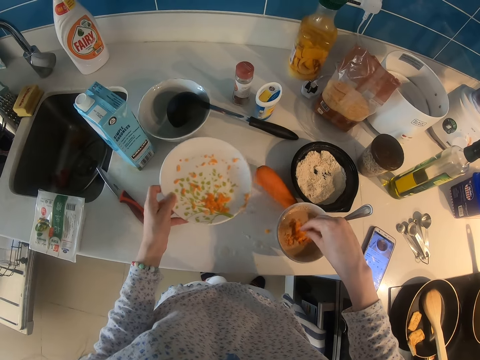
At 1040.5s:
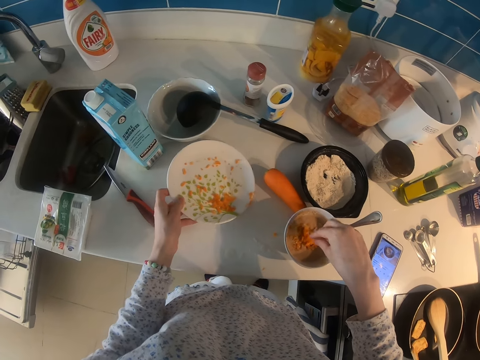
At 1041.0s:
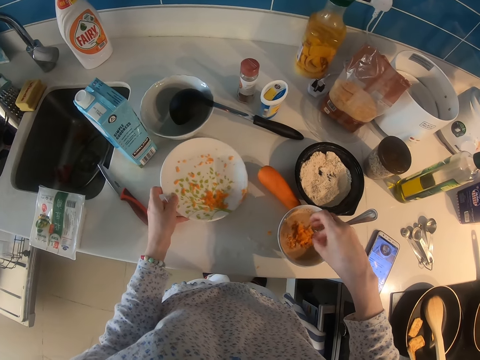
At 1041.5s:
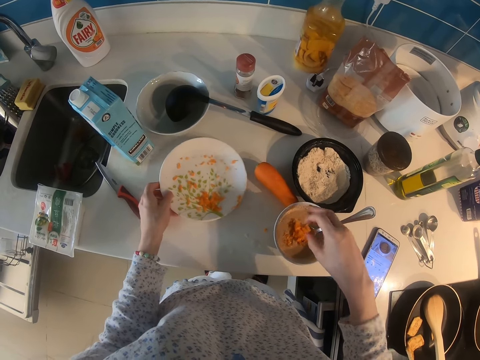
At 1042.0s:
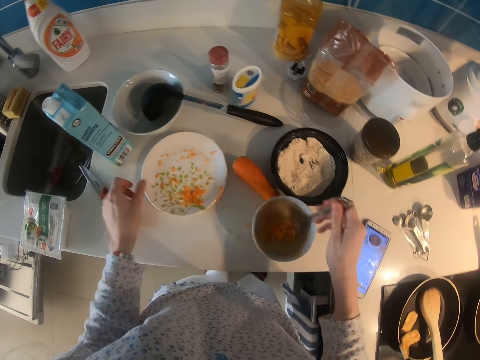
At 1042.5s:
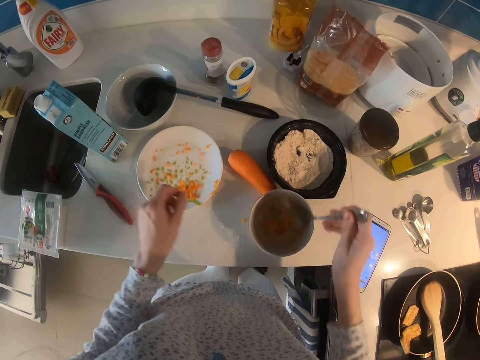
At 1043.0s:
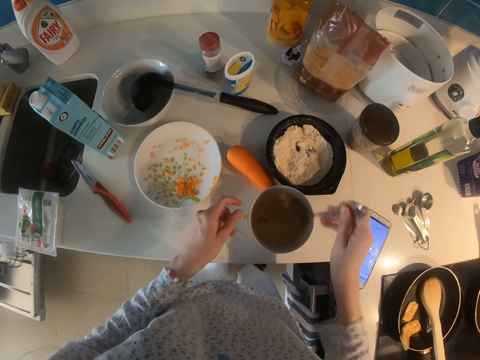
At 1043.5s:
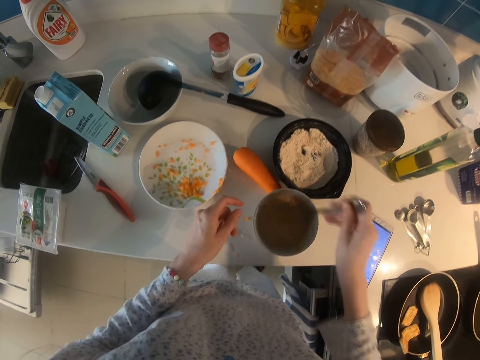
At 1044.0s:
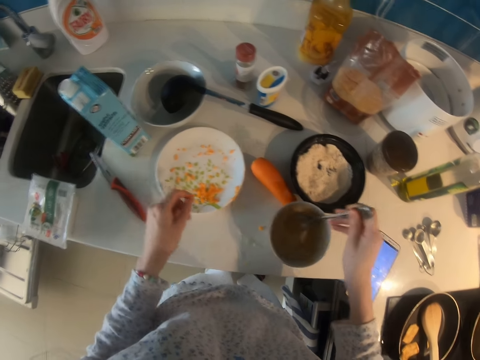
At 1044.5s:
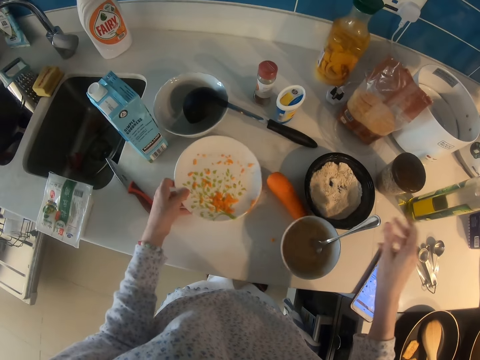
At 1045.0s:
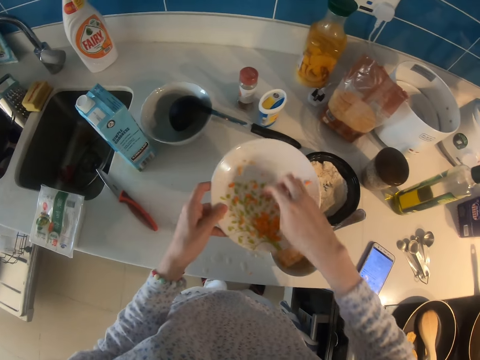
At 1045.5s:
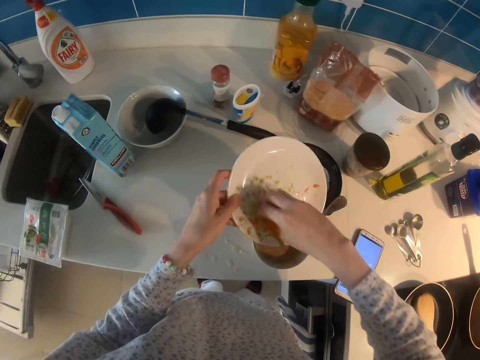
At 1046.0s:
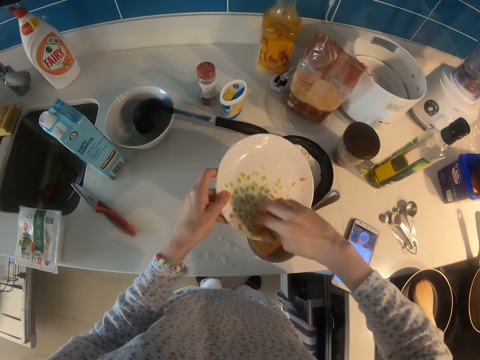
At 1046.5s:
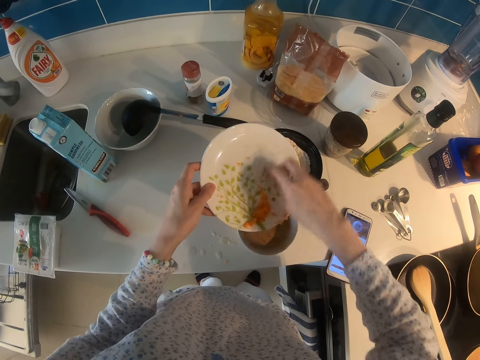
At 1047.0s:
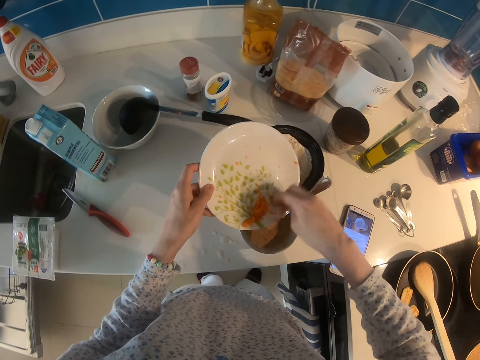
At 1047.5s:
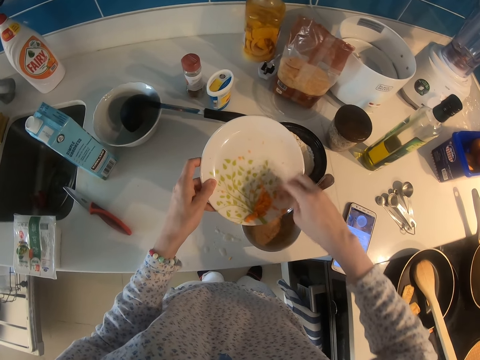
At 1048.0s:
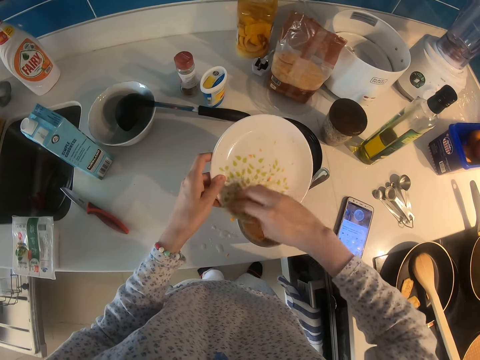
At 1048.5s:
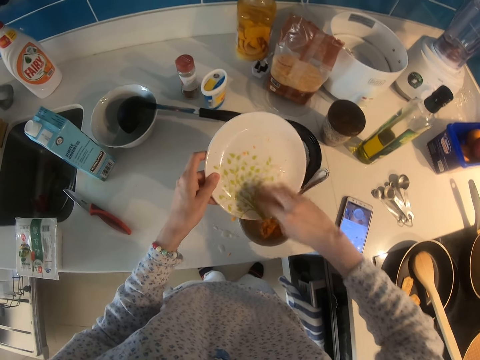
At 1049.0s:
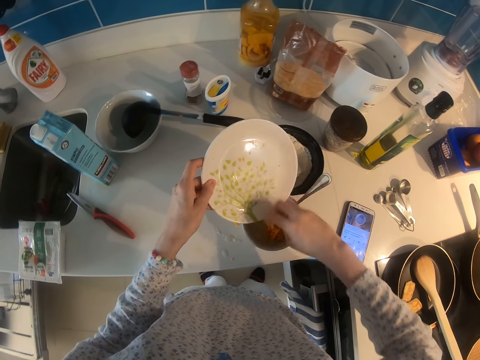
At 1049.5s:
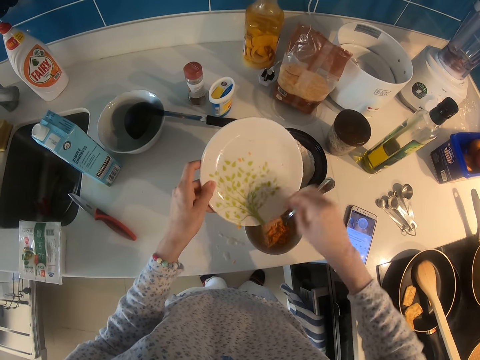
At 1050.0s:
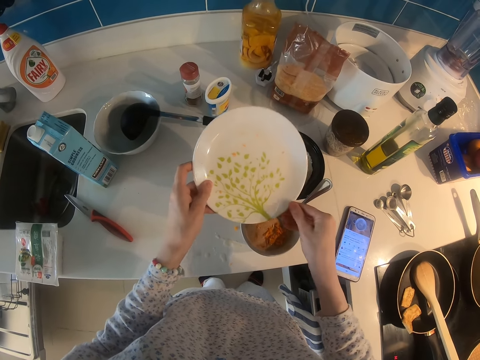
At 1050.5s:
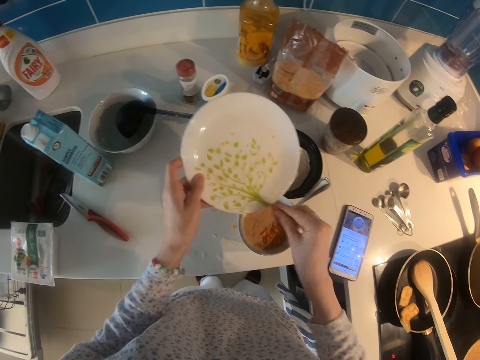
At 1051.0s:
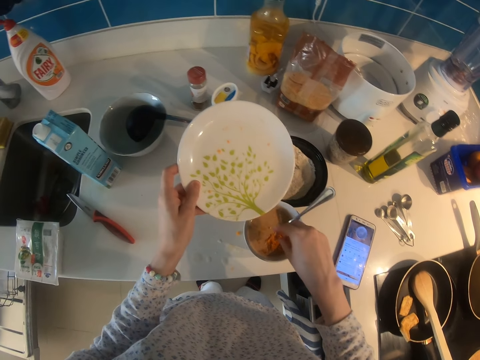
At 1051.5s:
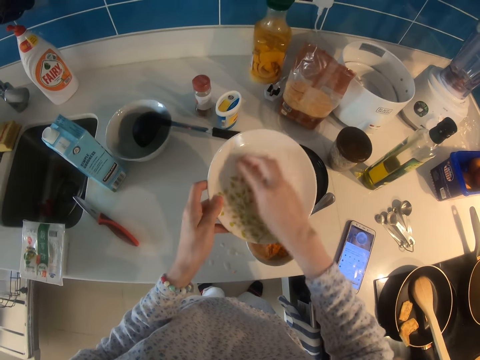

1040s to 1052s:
The camera wearer puts the plate on the kitchen worktop. They pick up a spoon and mix the ingredients with the spoon. They pick up a plate. They pour carrots in the dish.

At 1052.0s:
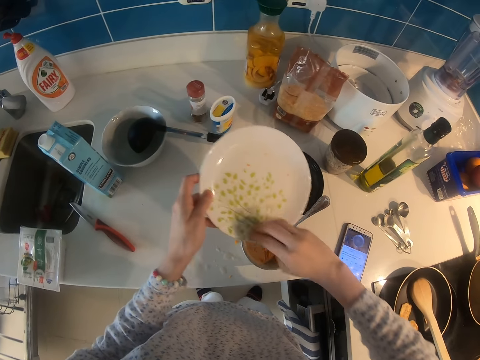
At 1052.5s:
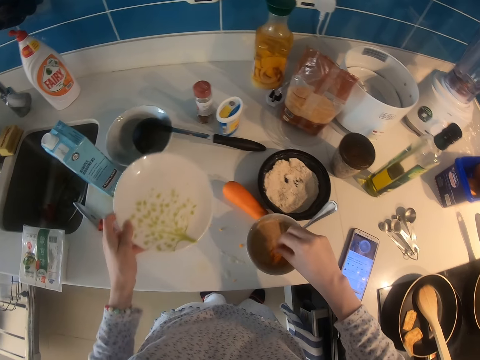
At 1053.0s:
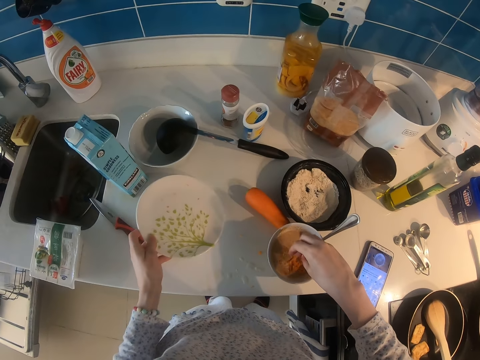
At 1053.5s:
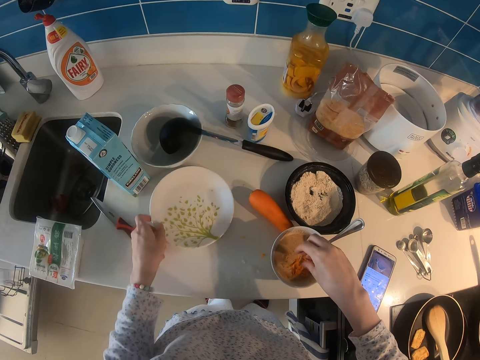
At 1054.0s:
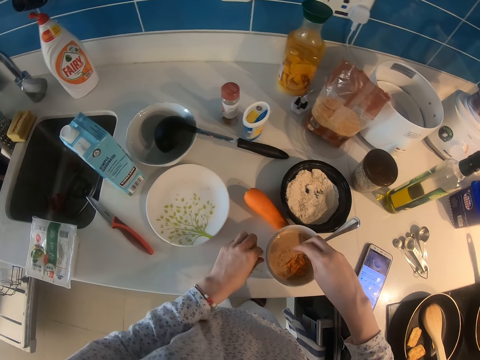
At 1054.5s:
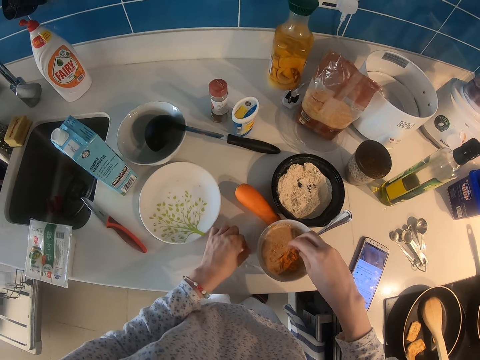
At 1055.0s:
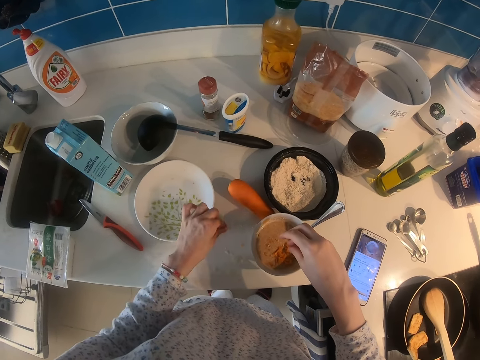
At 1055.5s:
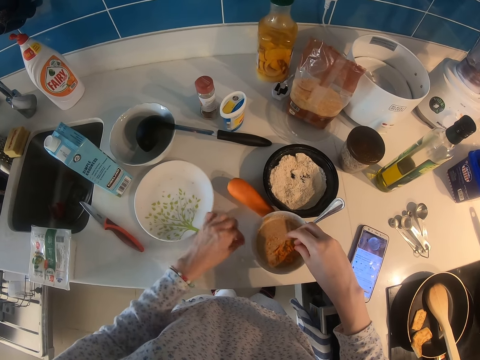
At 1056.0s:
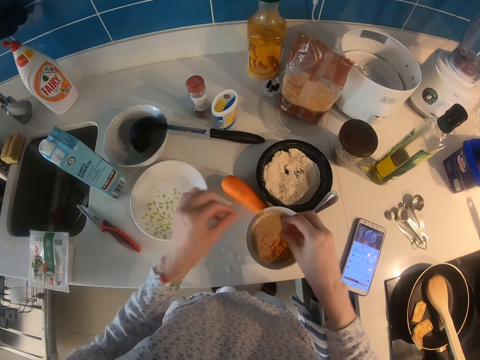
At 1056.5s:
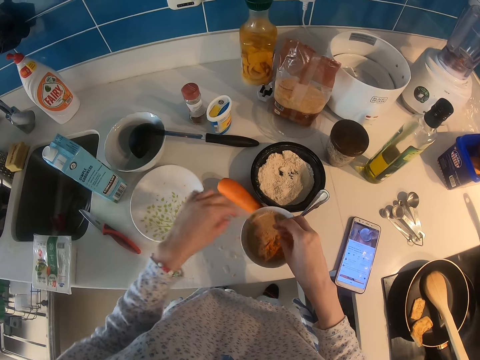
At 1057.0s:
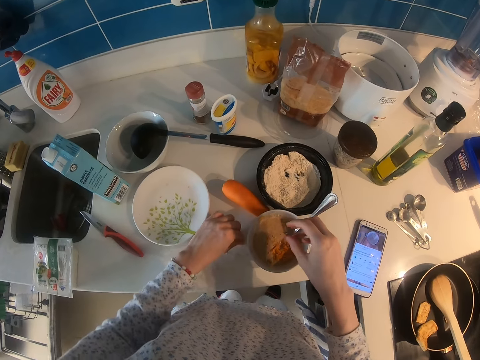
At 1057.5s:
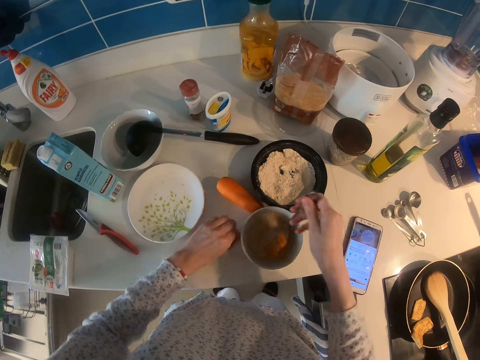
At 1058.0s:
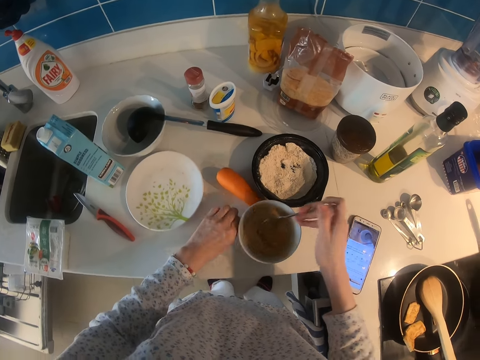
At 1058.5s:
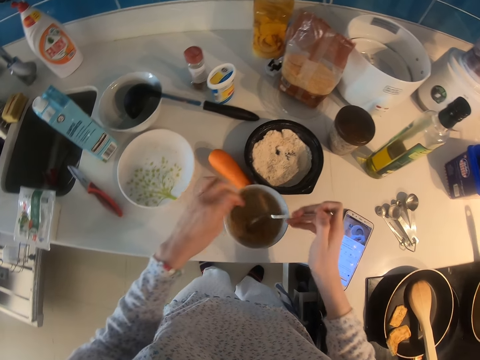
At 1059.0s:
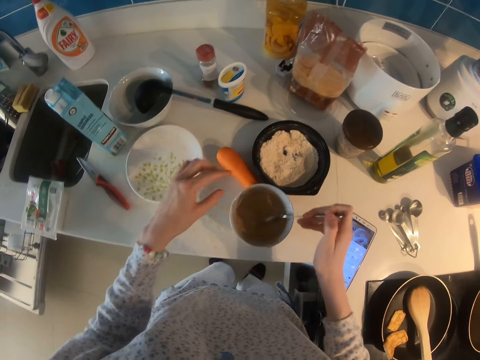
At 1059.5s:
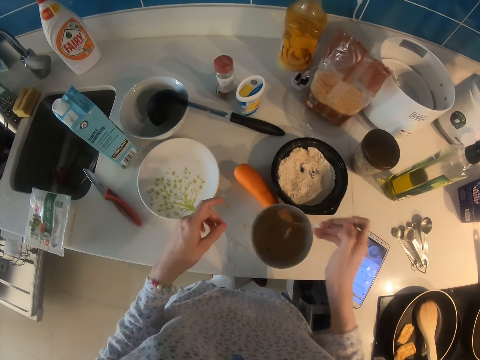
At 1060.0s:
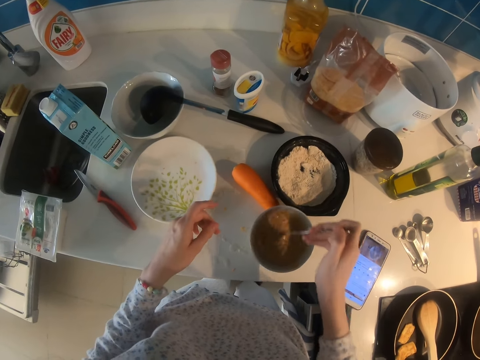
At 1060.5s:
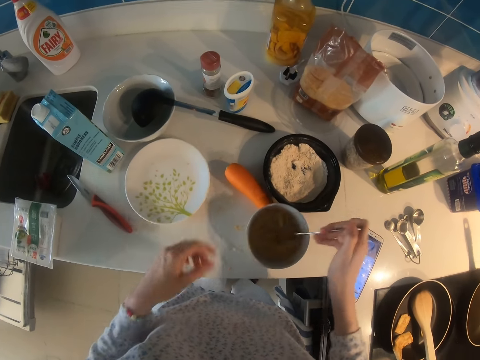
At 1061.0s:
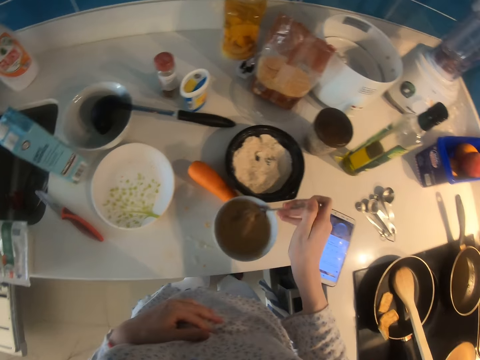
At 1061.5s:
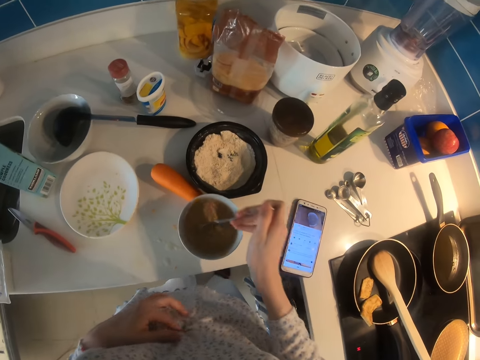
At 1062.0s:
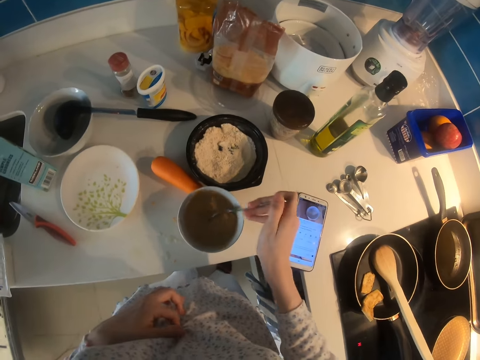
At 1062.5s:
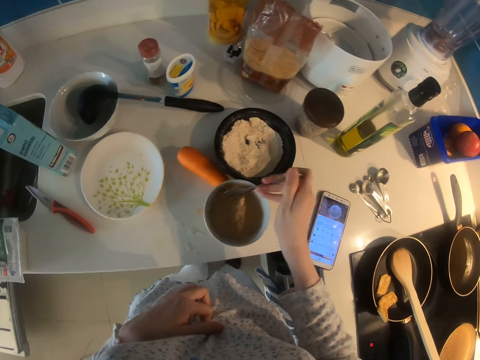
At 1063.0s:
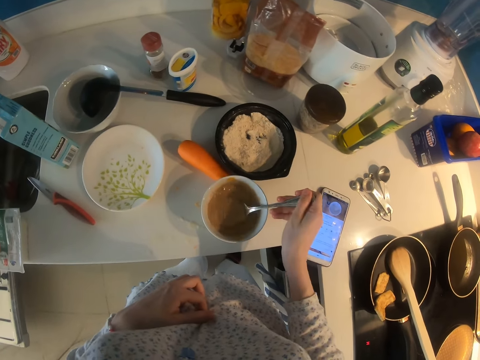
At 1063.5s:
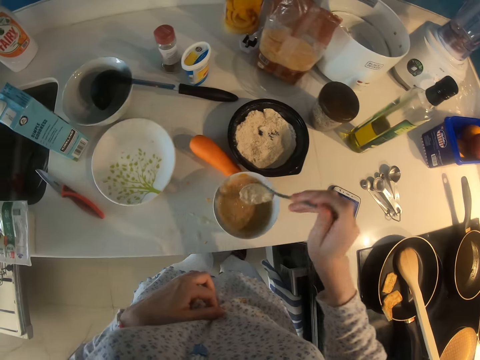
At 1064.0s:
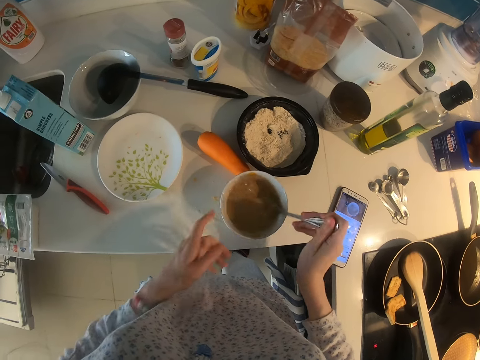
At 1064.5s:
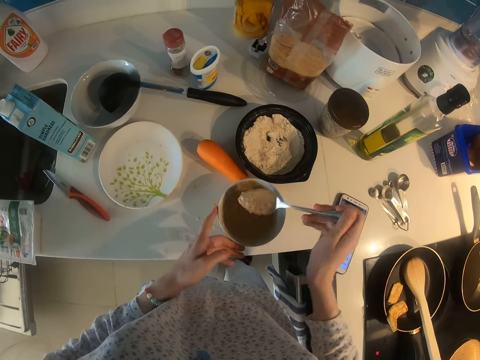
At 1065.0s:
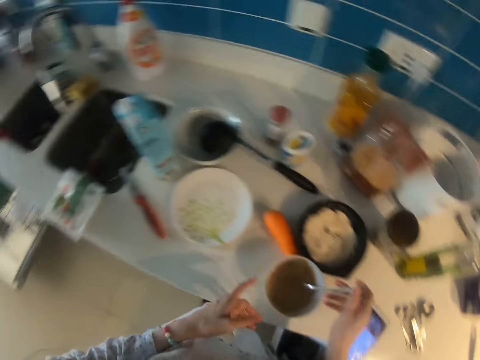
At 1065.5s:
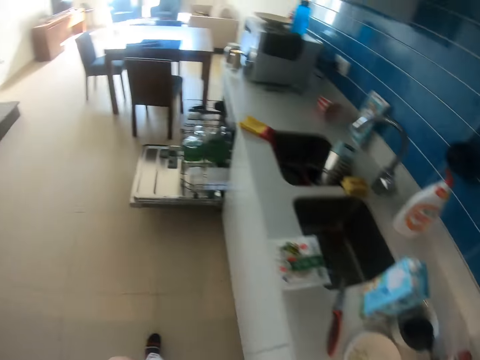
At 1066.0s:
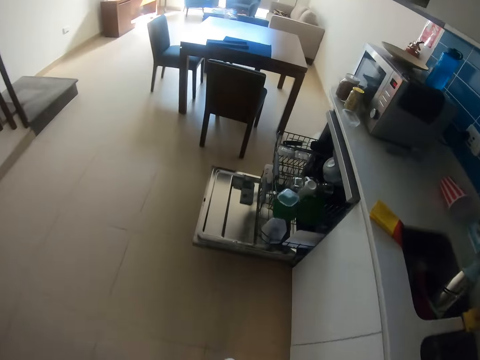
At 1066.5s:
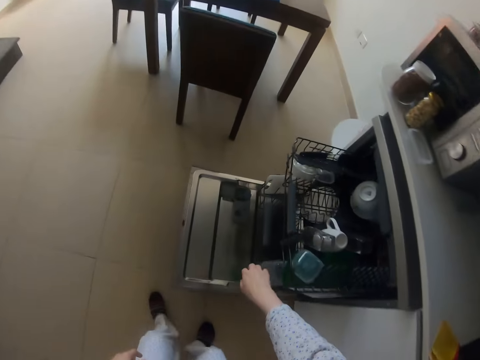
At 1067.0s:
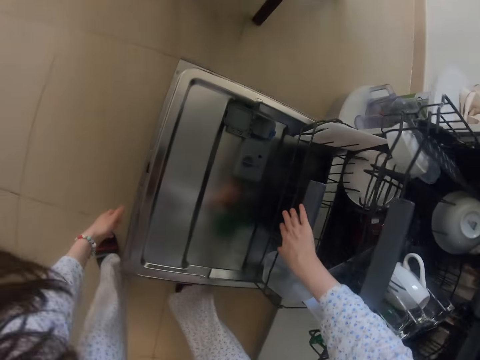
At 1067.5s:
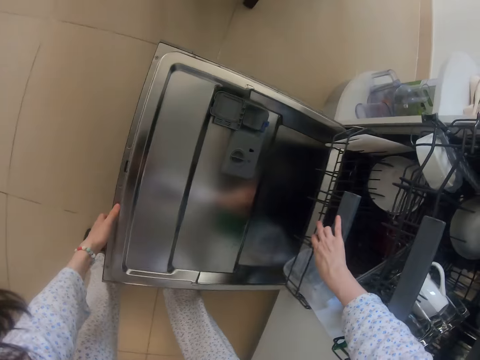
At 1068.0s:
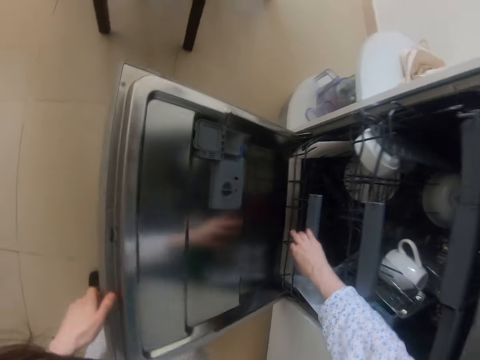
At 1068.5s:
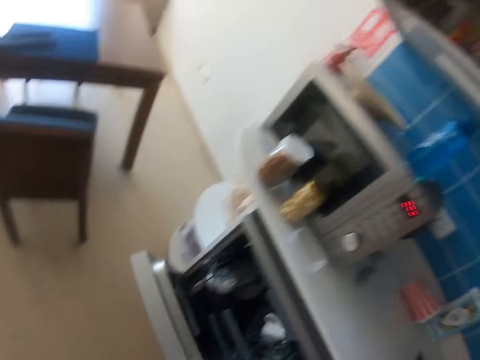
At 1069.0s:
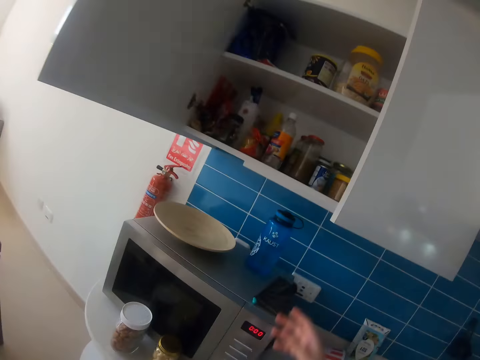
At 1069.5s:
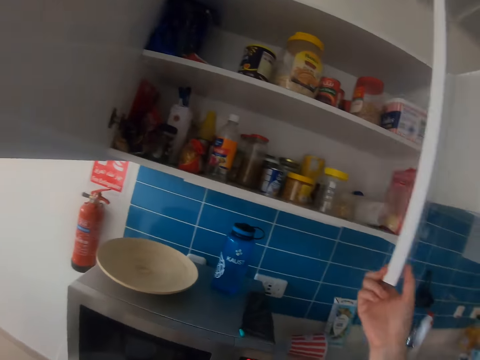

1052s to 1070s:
The camera wearer puts the plate on the kitchen worktop. They pick up a carrot and put the carrot in the dish. They pick up a spoon and mix the ingredients with the spoon. They touch their cloth. They scratch their stomach. They mix the ingredients with the spoon. They walk around the kitchen. They push a drawer. They close an oven or dishwasher.
